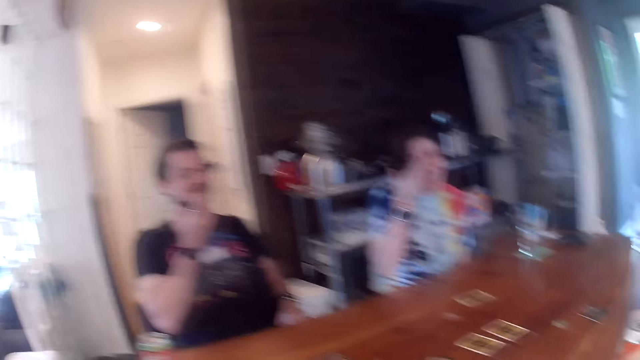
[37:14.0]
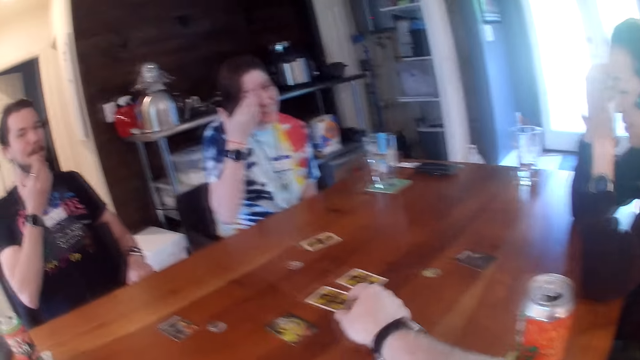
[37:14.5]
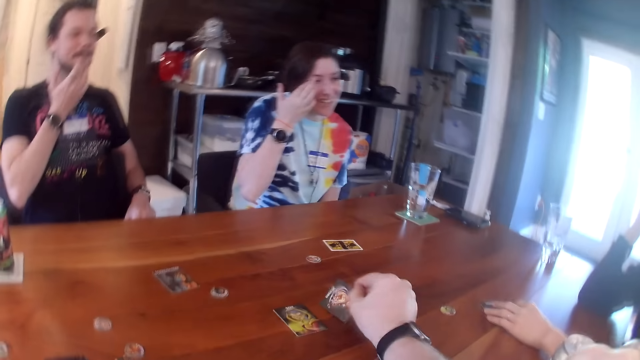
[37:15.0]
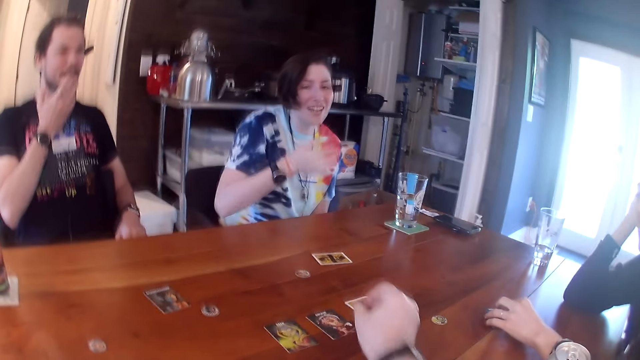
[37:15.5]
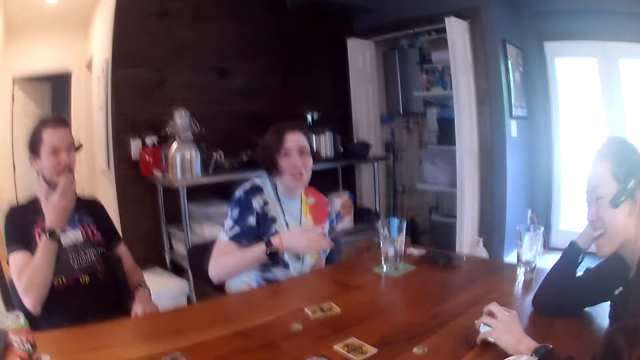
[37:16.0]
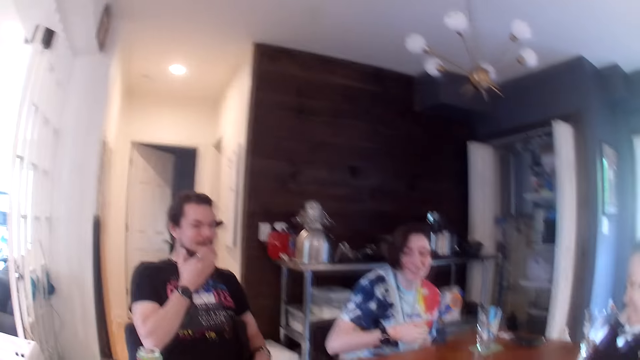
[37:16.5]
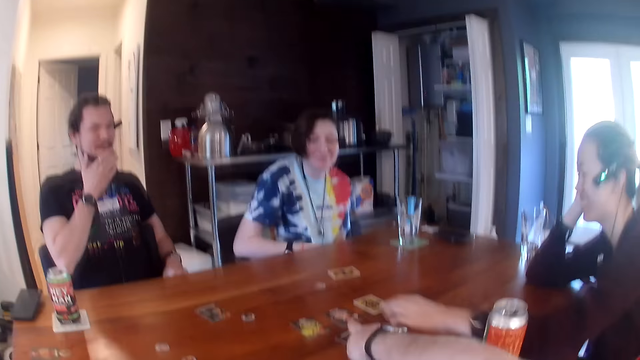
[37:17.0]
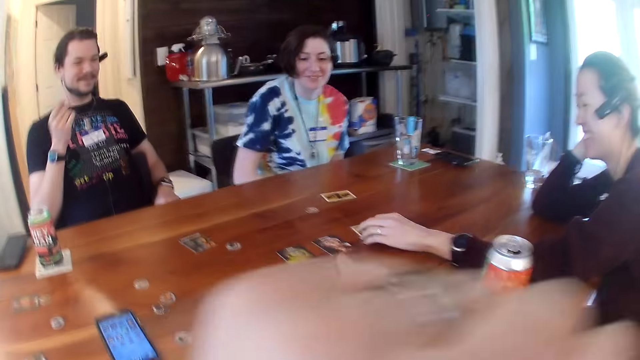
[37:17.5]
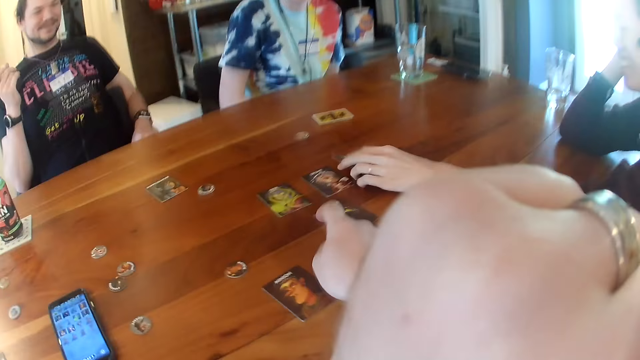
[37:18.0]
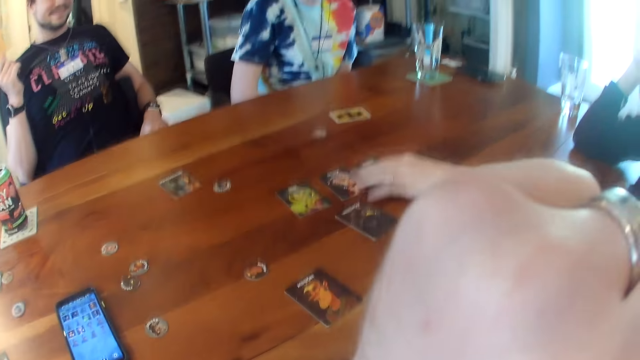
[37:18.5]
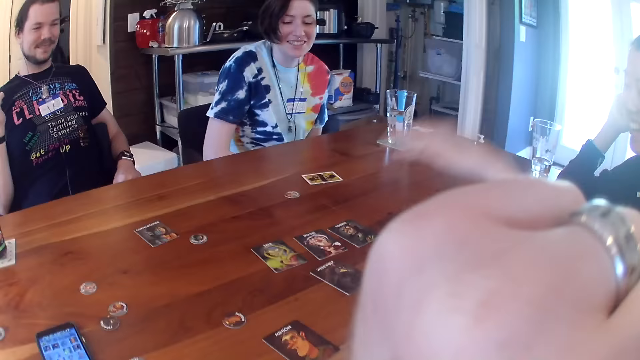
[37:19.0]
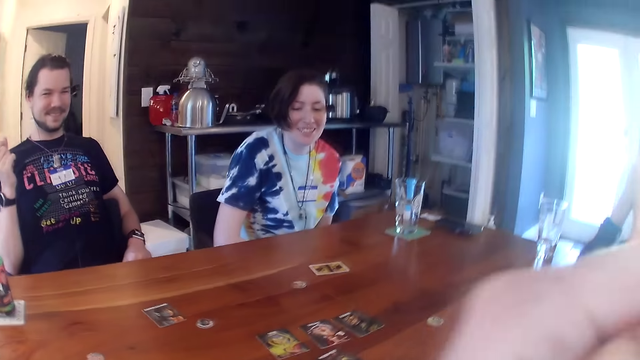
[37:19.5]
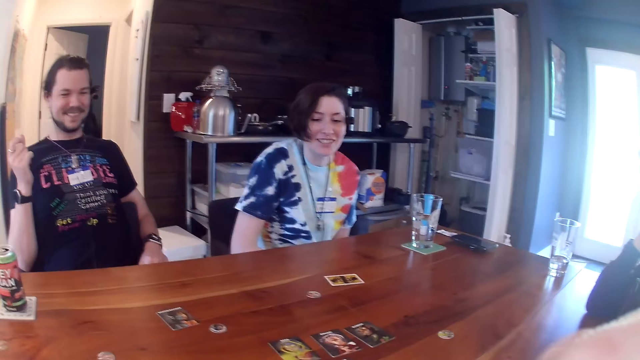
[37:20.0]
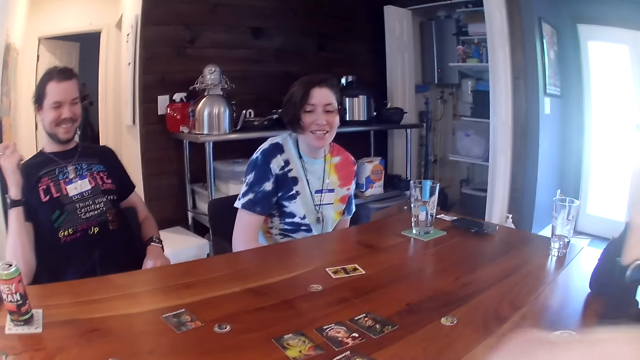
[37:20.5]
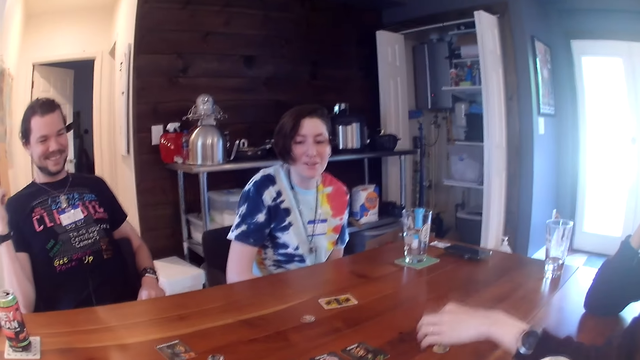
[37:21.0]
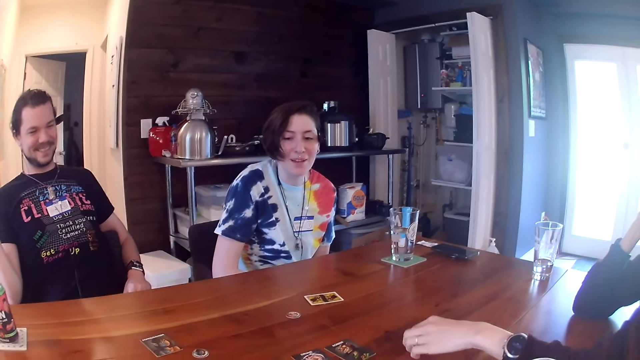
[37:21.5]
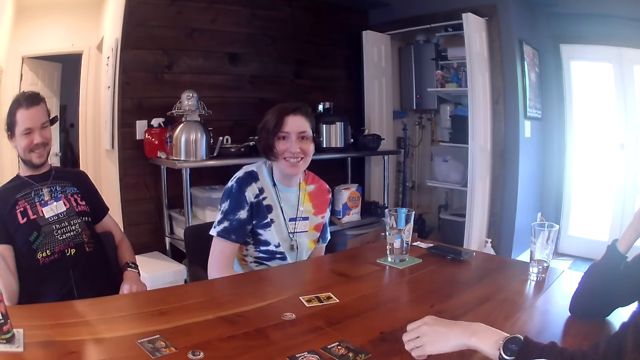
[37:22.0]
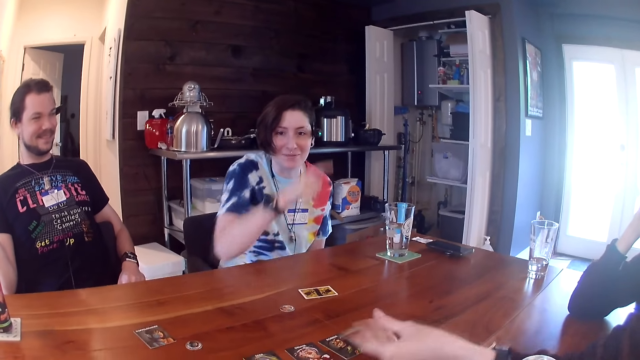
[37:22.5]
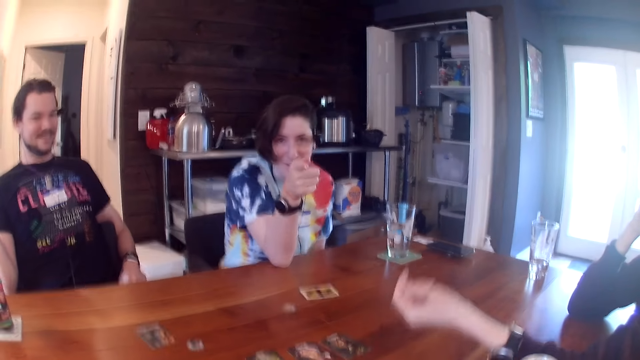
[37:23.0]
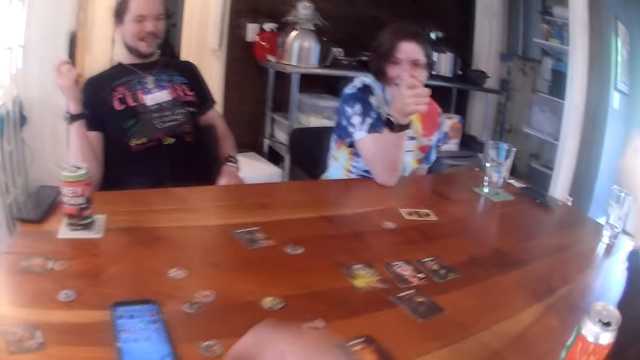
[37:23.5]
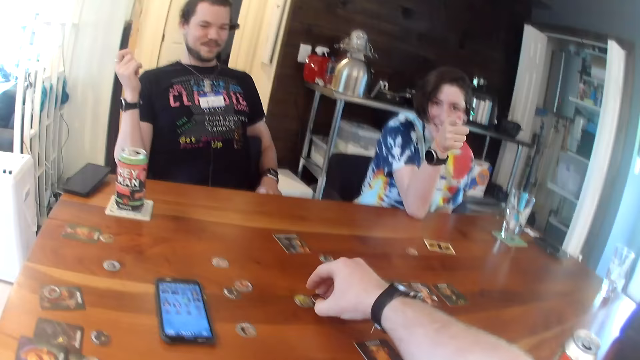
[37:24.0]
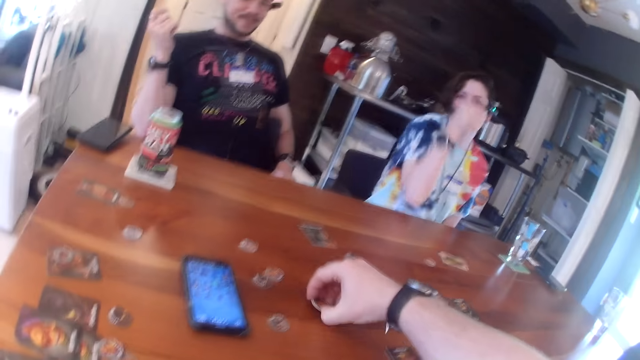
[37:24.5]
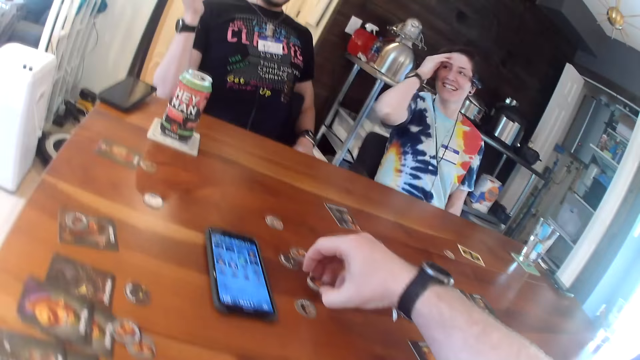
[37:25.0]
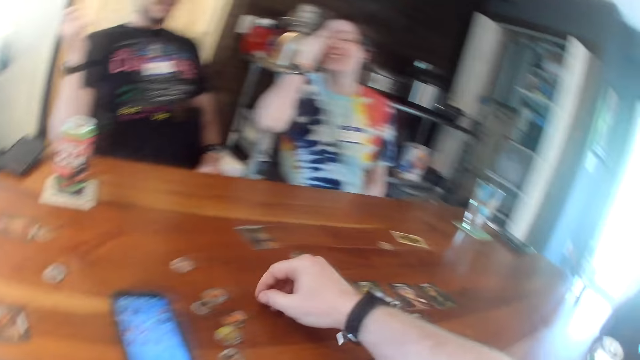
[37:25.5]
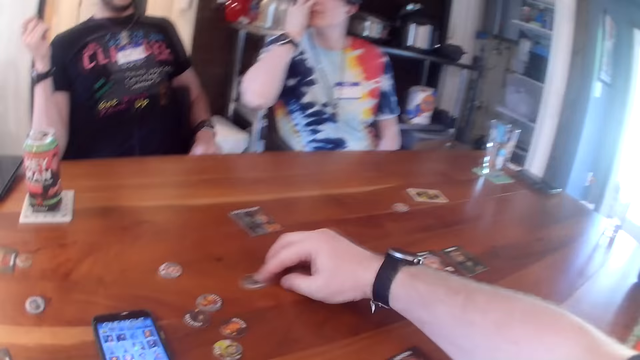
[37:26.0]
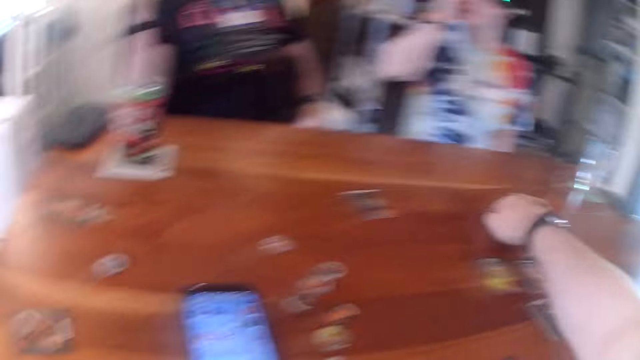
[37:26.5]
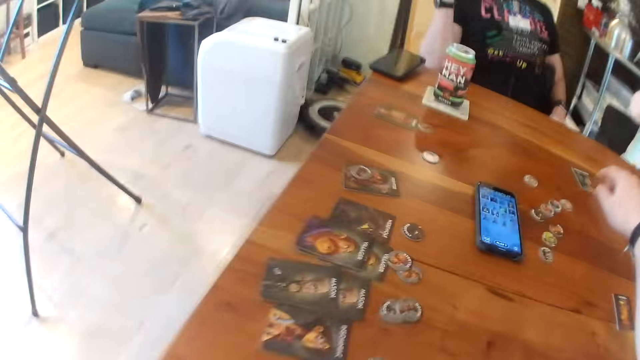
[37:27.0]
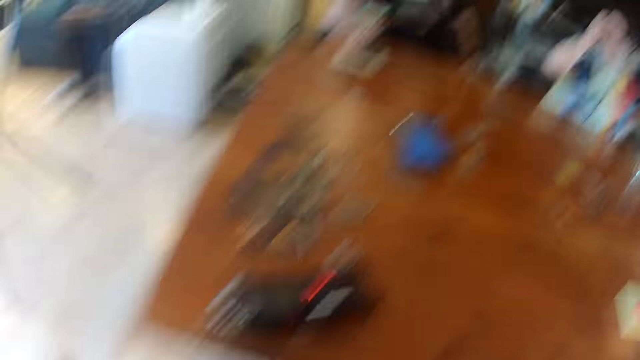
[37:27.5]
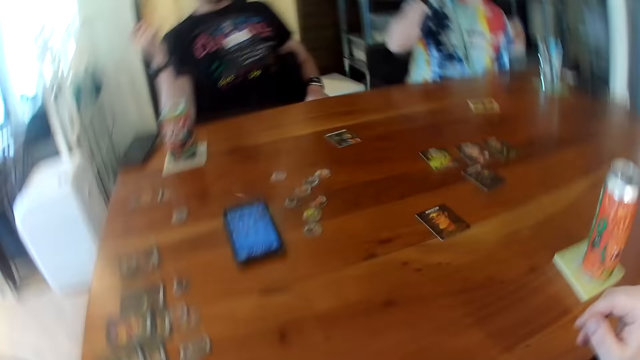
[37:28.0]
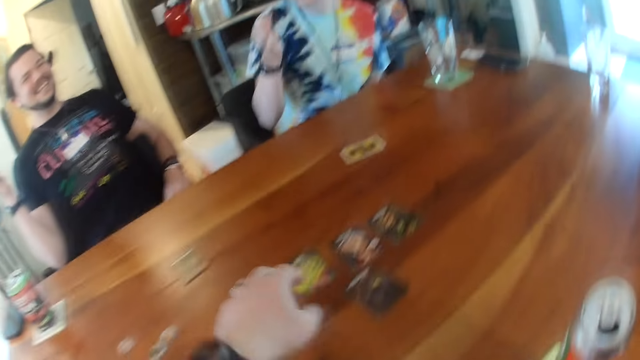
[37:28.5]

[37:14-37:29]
The camera wearer flips the card on the table with his right hand. A woman moves a card on the table with her left hand. She flips the card on the table with her right hand. The woman talks to the camera wearer. The woman moves a chip on the table with her left hand. The woman points at the camera wearer. The camera wearer picks up the chip coins. He moves some chips on the table with his right hand. He moves a chip on the table with his right hand. He moves a chip again.

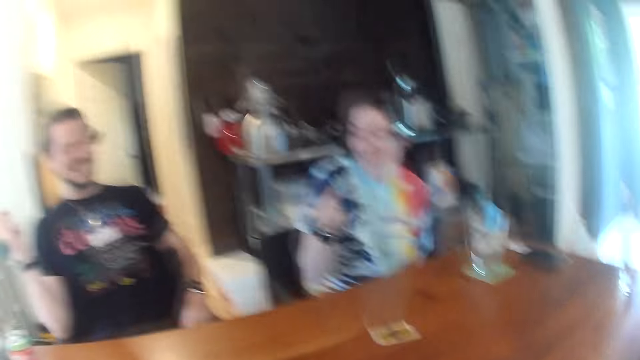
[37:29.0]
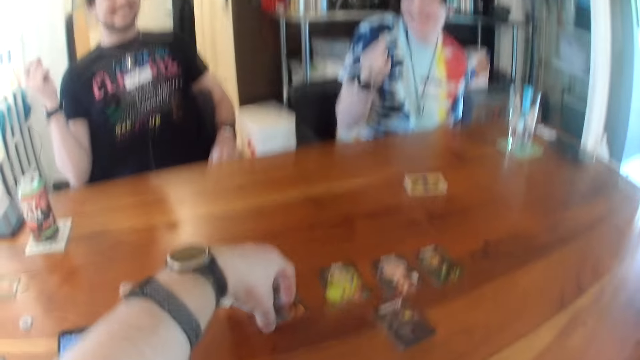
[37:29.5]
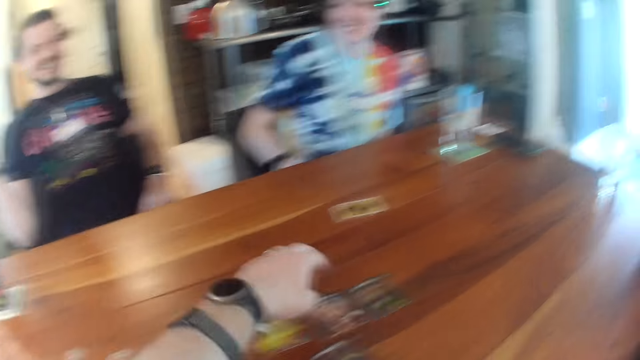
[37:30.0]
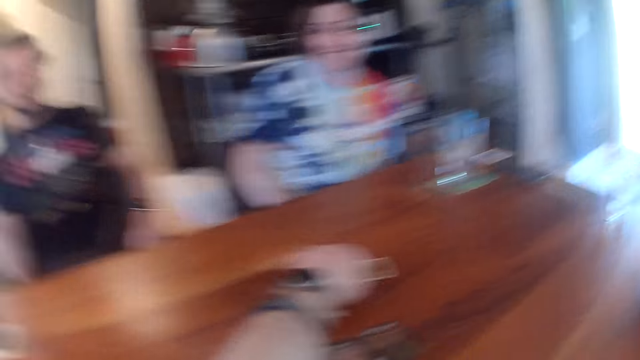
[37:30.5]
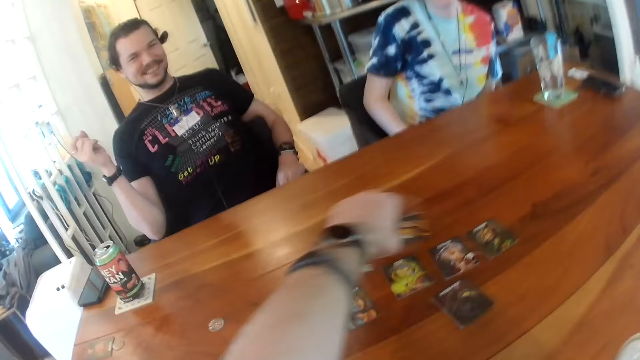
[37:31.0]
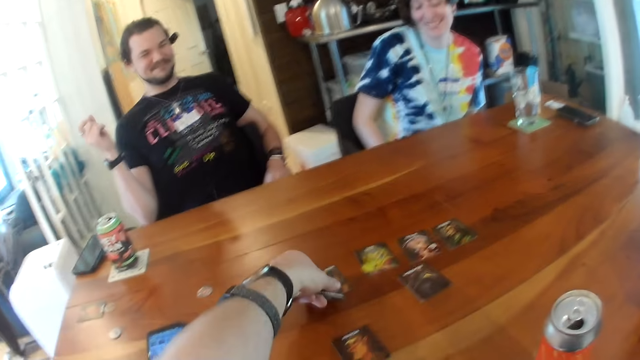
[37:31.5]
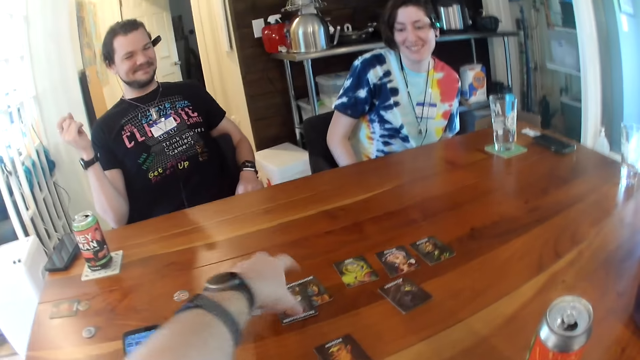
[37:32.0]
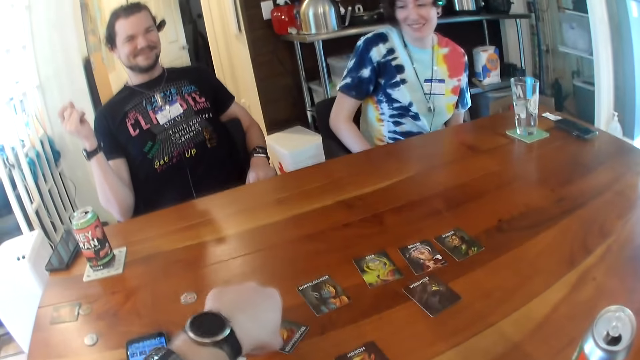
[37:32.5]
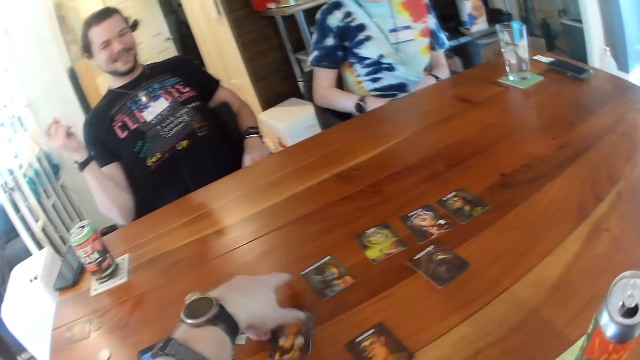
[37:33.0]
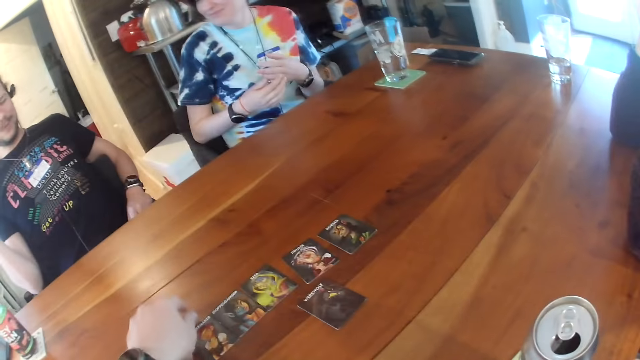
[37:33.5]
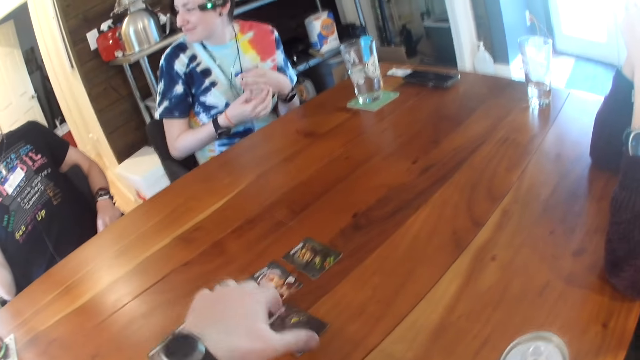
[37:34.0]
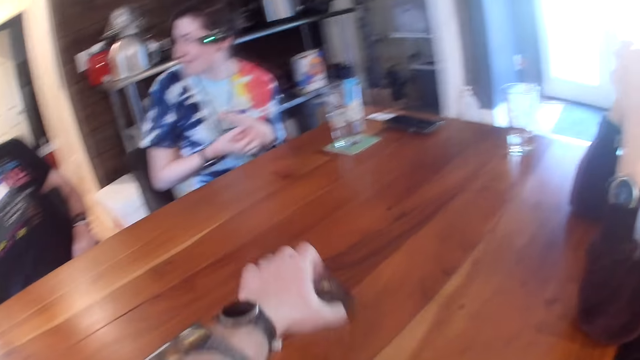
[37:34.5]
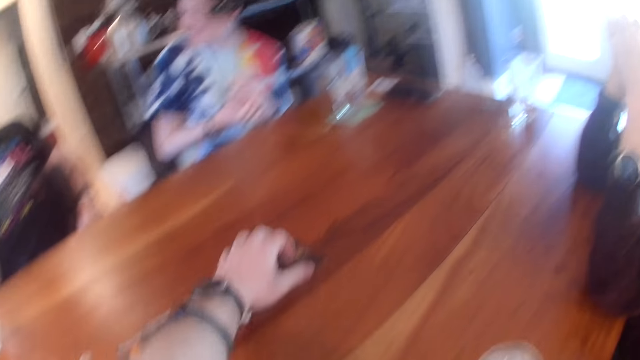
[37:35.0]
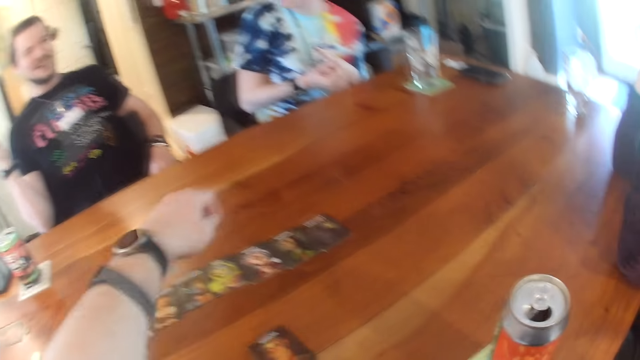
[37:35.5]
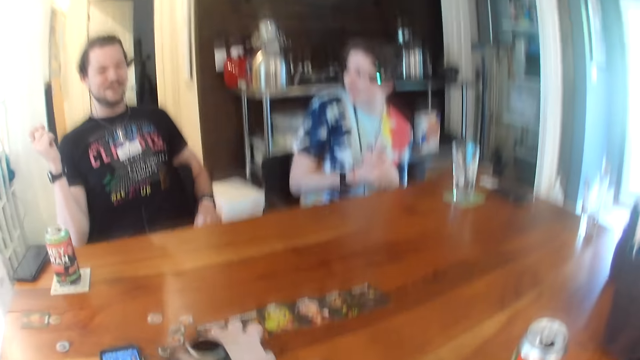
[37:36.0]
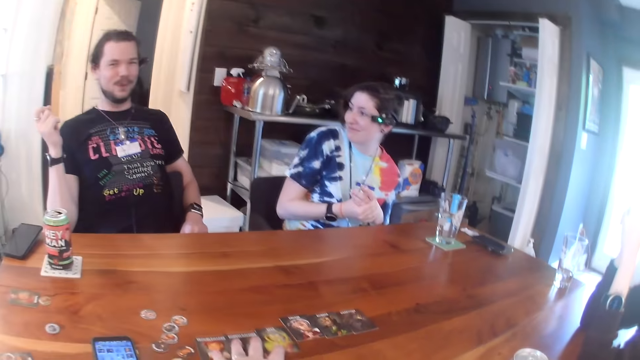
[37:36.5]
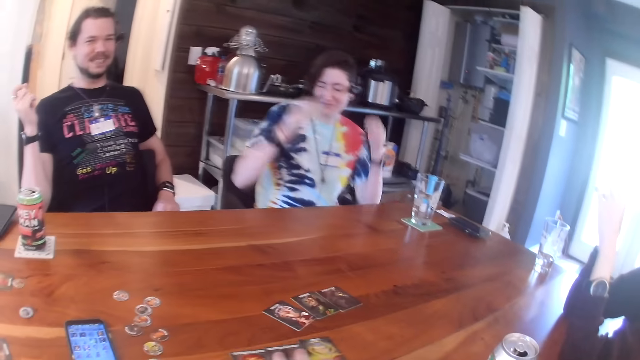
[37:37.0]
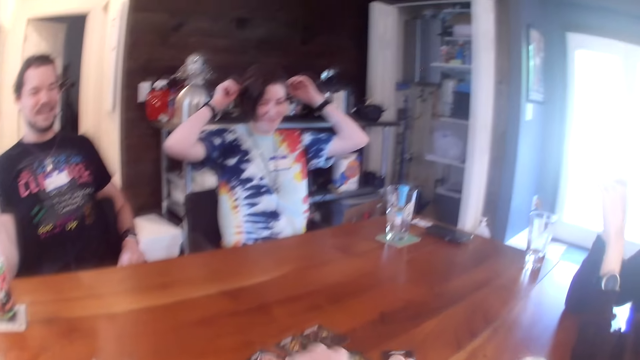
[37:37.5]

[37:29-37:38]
The camera wearer moves a card on the table with his left hand. He arranges the card. He moves a card on the table with his left hand. A man talks to the camera wearer. The camera wearer moves a card on the table with his left hand. He moves some cards on the table with his left hand.
